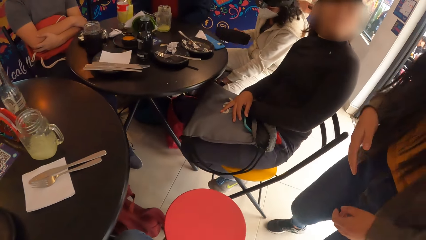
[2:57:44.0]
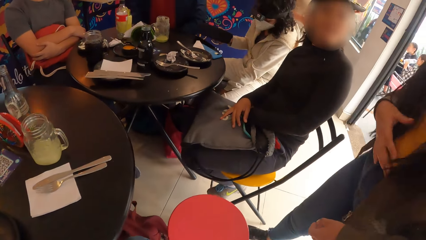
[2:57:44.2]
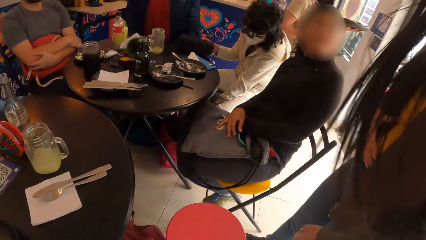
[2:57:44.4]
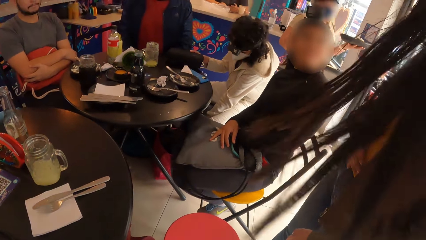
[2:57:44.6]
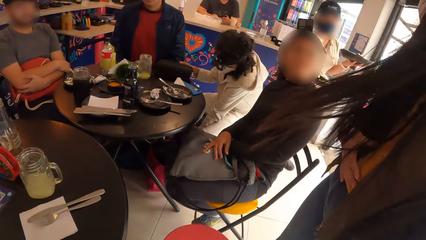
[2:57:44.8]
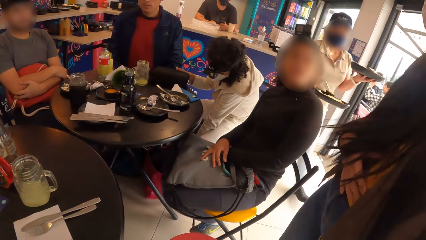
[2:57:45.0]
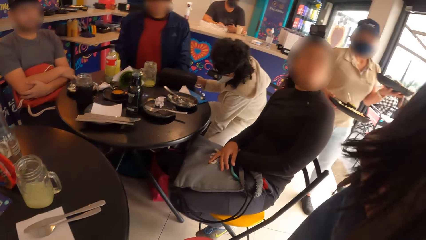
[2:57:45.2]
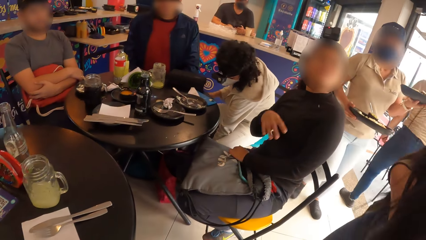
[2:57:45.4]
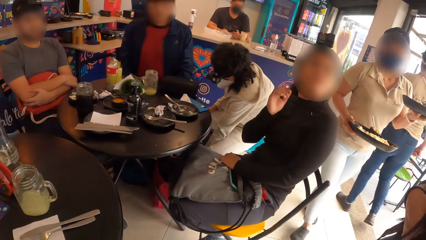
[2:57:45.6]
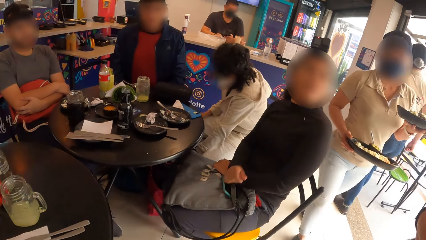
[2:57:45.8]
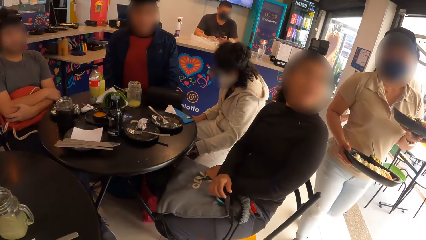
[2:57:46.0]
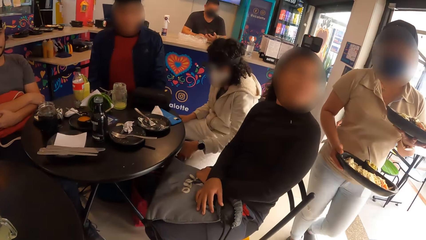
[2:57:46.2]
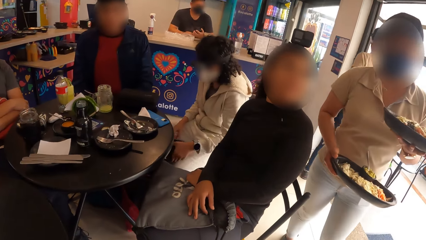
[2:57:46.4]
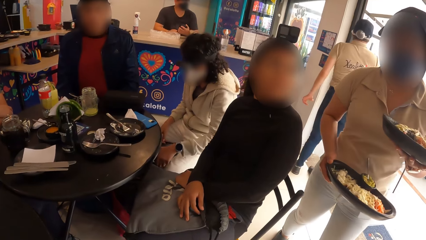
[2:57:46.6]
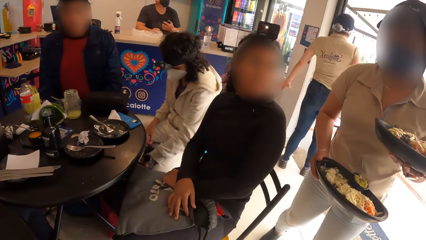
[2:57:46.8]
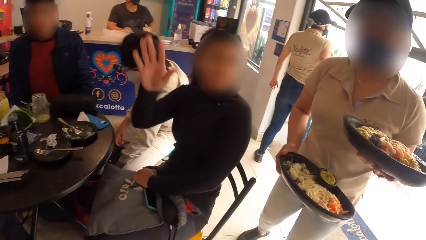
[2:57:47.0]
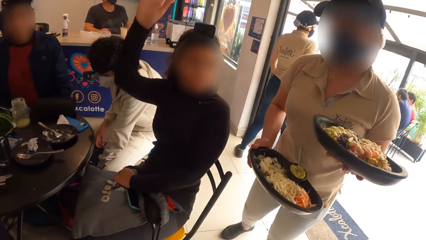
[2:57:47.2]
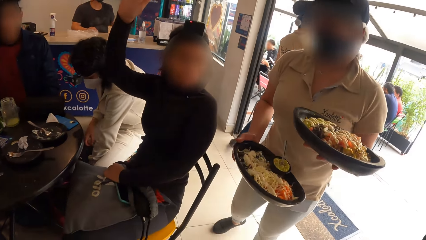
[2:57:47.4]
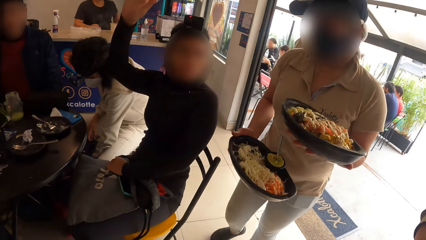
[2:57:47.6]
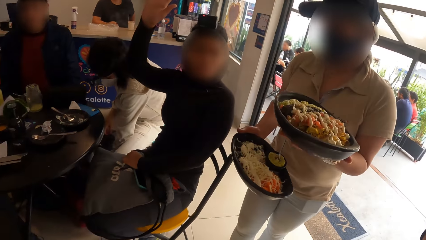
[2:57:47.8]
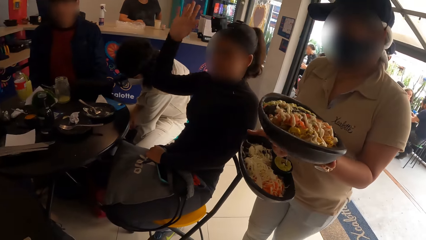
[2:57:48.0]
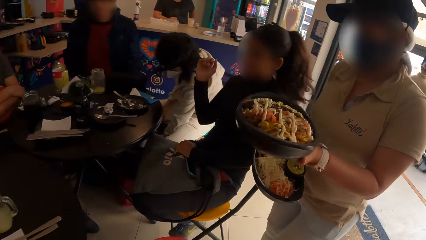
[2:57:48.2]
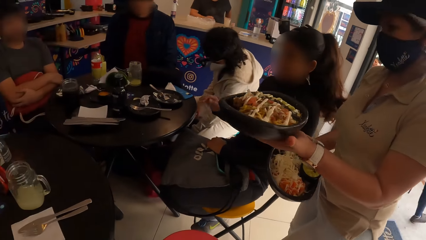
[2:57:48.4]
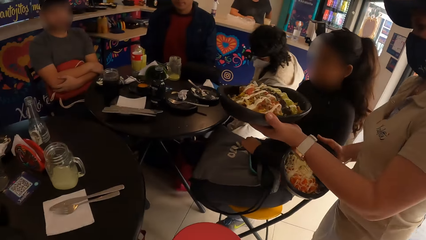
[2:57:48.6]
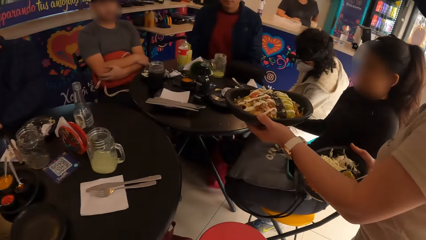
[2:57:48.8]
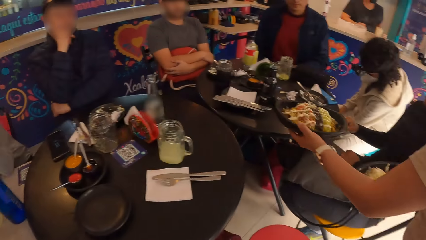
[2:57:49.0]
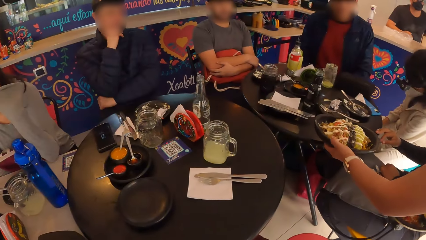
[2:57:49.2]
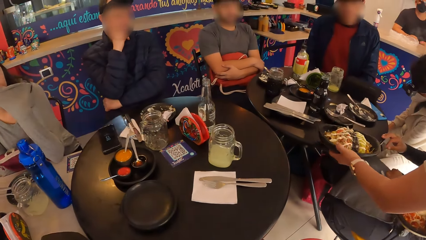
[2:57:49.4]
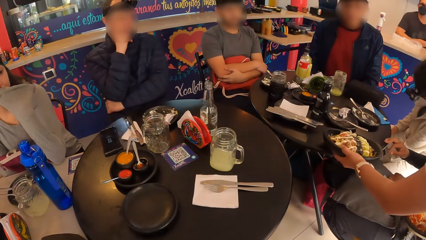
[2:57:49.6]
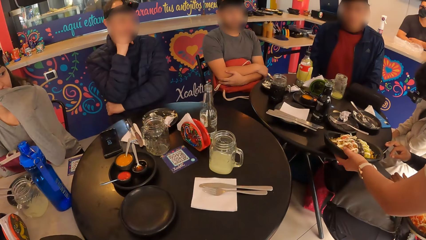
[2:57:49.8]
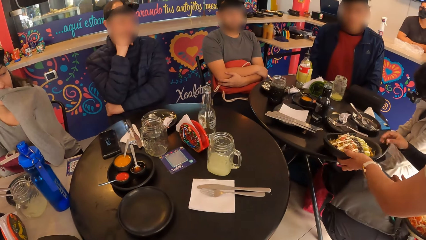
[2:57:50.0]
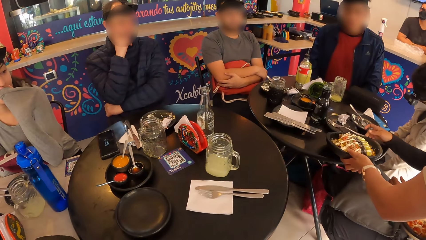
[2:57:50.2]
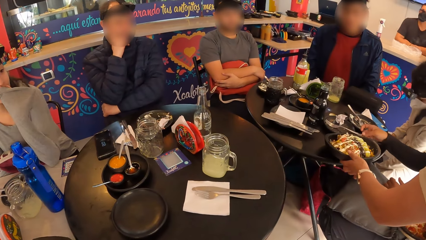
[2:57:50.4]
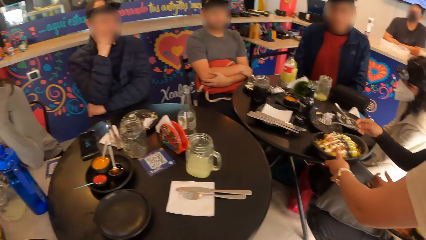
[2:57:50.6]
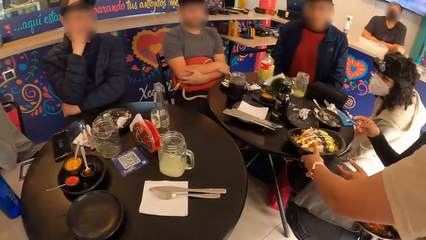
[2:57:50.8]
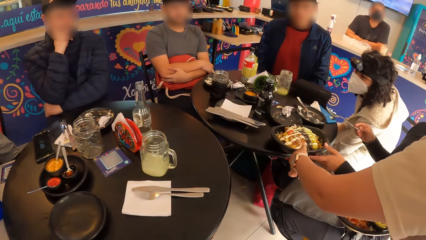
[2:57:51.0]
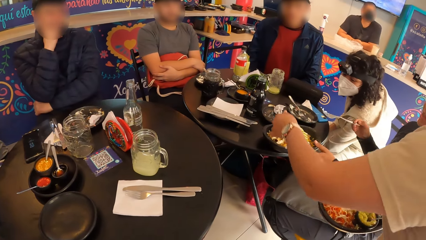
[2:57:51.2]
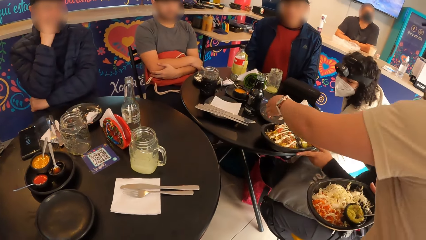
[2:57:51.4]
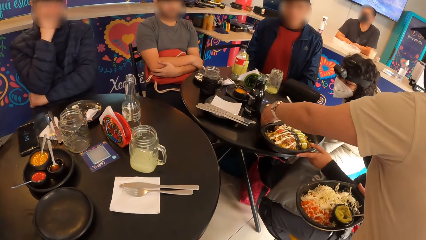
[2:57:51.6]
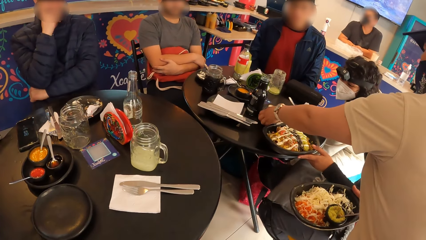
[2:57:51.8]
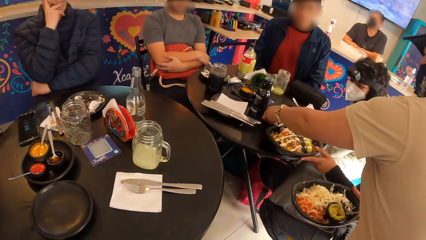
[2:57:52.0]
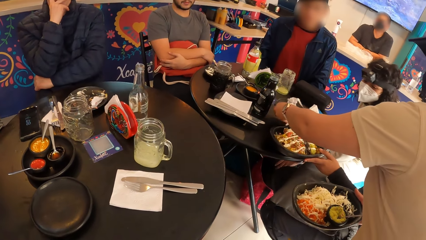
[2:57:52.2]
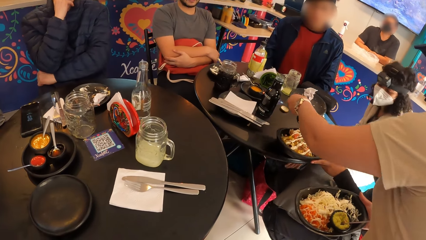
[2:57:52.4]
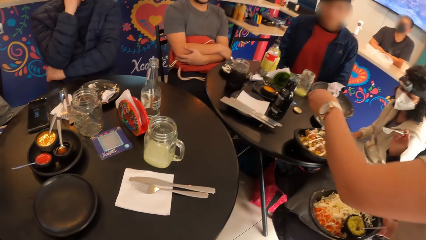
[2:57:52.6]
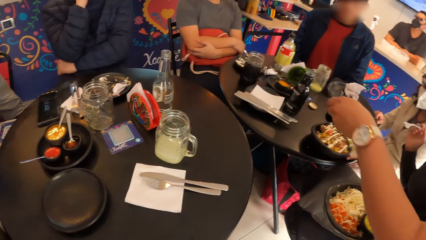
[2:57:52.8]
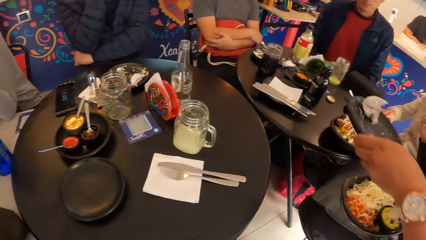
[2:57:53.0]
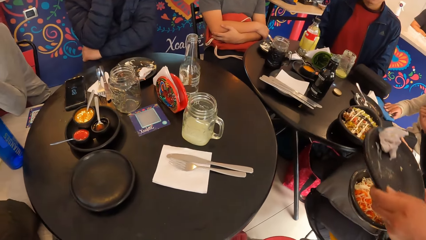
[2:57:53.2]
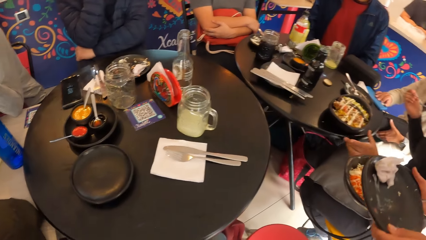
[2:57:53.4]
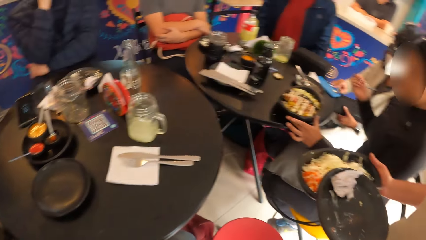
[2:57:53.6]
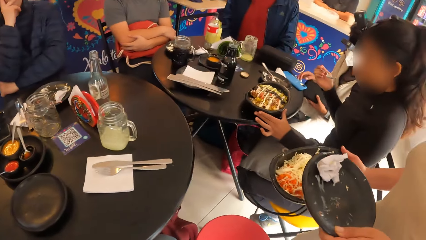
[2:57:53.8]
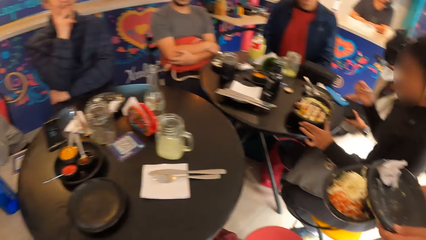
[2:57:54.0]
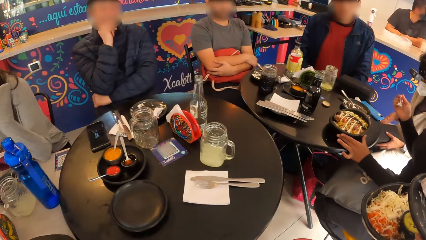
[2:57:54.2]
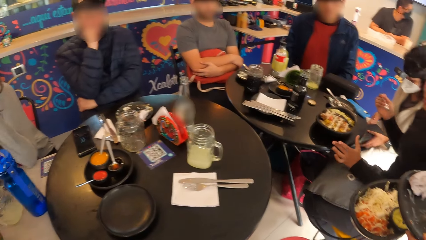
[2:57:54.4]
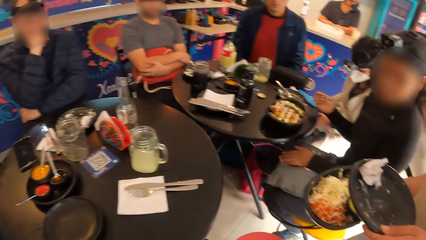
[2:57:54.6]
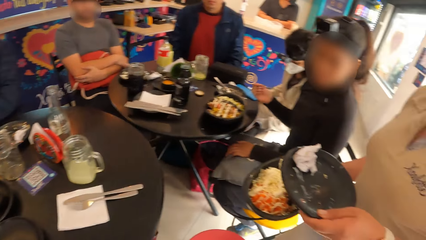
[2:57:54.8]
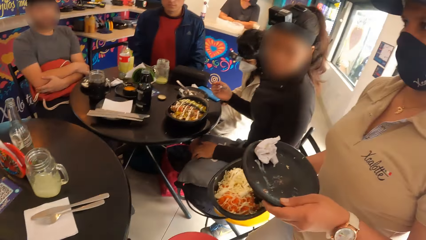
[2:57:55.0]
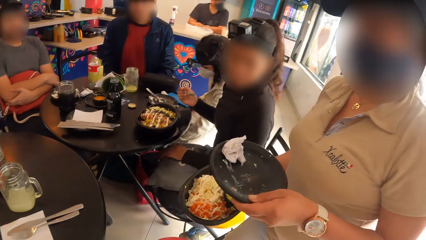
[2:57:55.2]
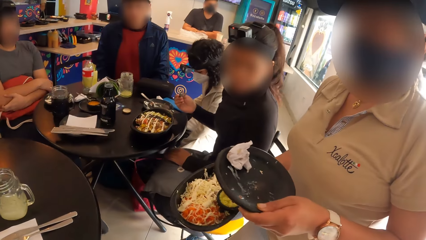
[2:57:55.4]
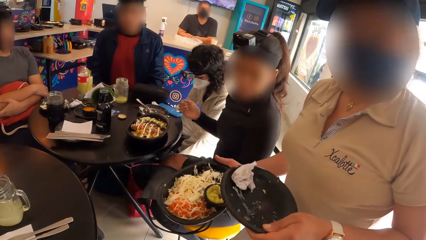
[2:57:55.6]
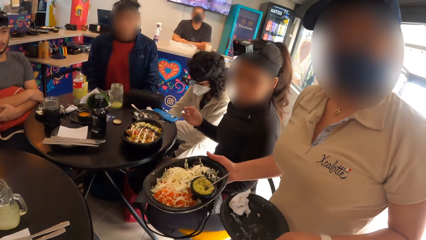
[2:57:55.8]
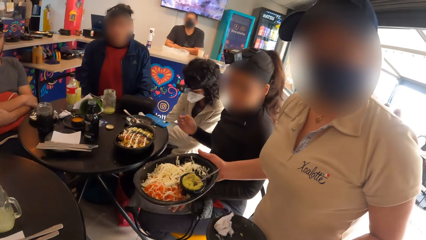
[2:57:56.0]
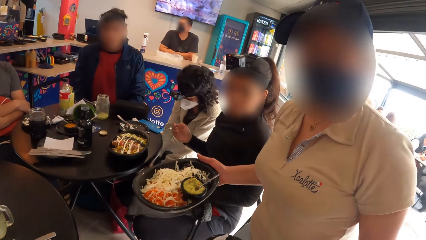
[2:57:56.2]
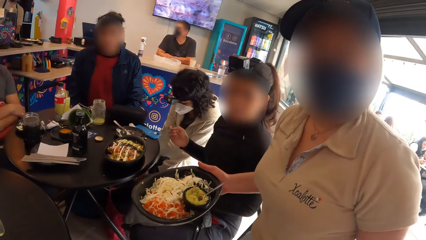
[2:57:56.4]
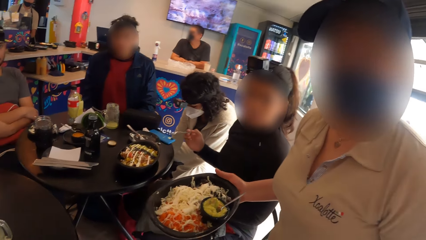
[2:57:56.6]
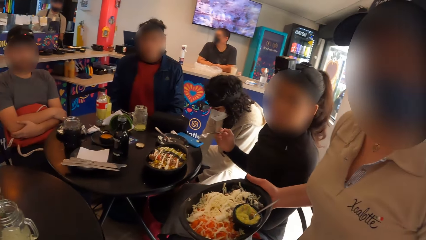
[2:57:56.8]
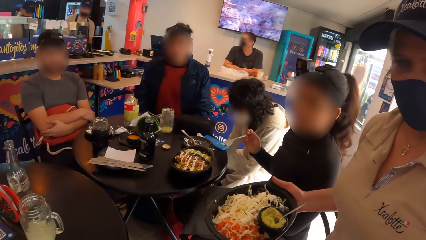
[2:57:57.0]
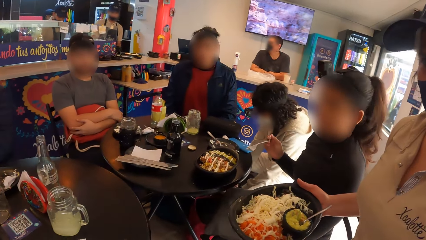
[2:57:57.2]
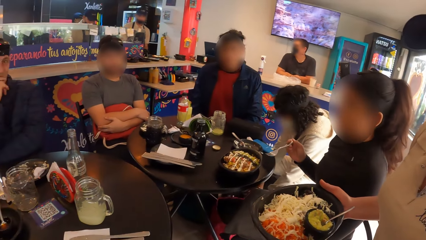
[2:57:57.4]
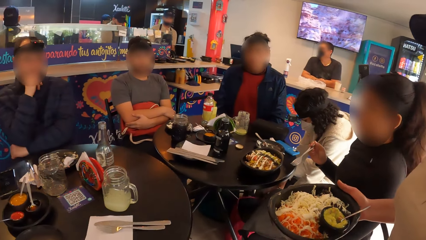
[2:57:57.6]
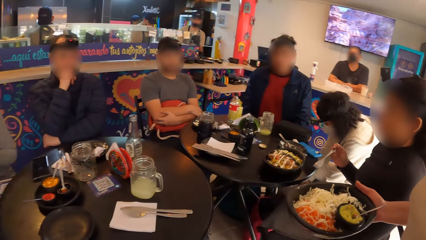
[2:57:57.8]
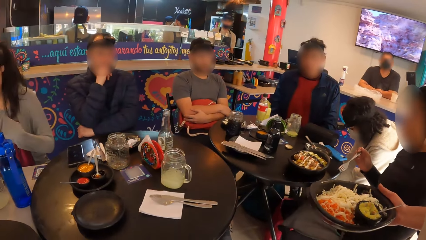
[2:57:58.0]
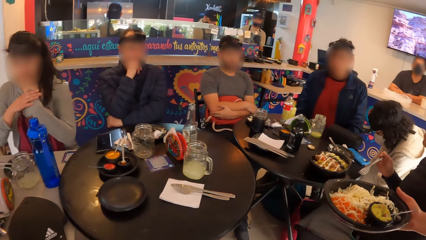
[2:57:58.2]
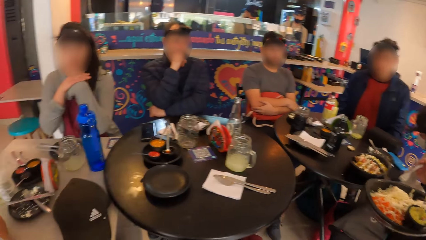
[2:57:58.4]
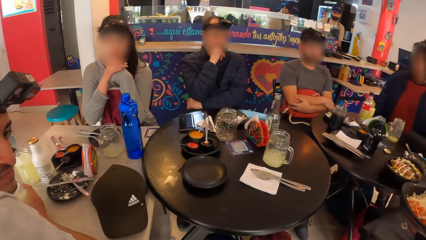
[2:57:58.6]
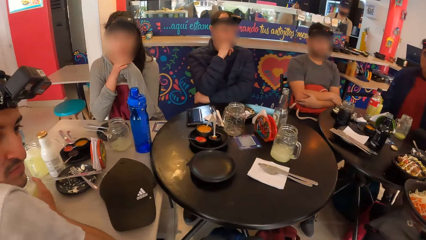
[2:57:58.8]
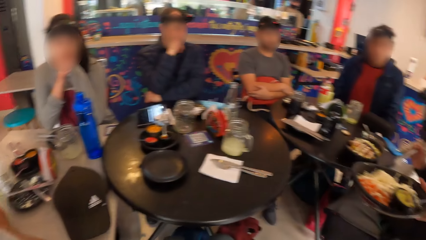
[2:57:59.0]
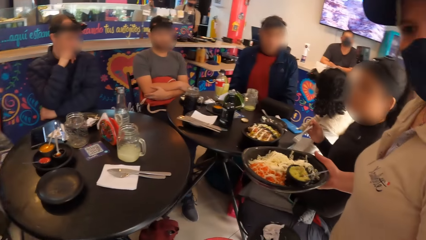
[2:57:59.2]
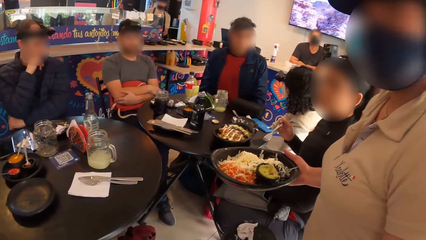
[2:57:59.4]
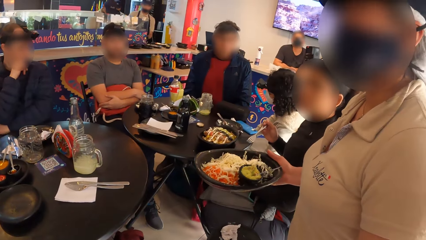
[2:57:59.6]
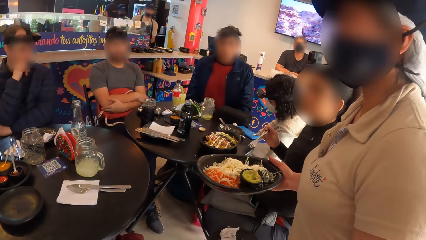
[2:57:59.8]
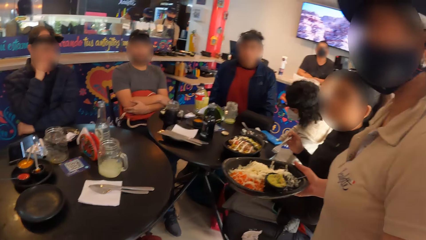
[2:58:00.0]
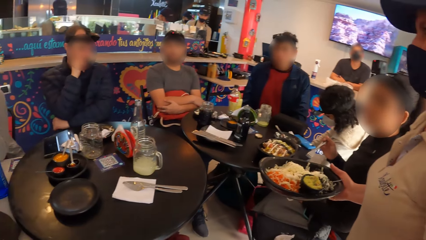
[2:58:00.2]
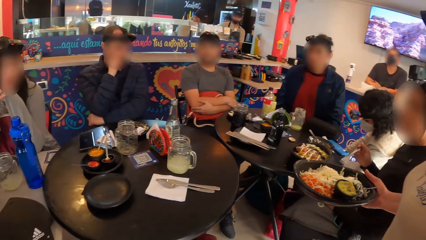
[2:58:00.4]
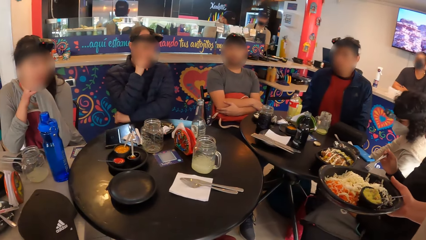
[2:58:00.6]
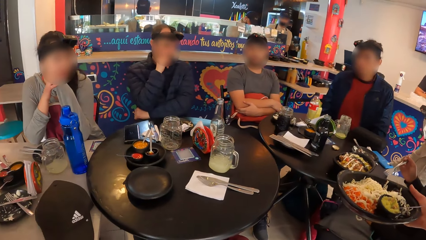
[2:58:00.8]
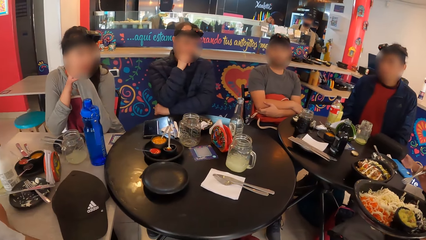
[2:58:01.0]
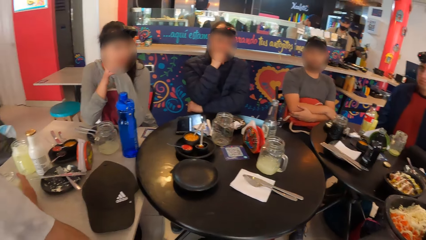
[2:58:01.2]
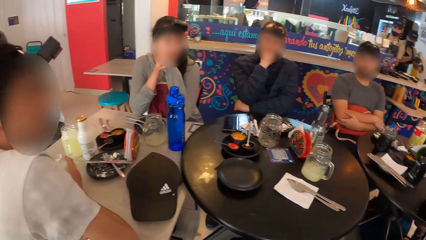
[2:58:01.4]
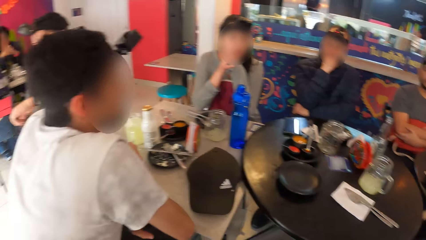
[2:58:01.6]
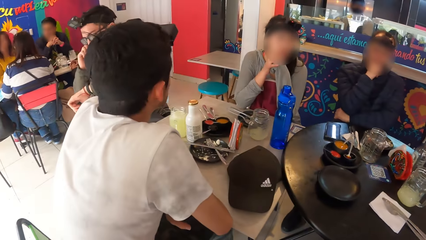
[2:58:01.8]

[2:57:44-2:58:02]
The camera wearer looks around a restaurant. A lady lifts up her hand. A waiter places a plate of rice on the table with her left hand. The lady picks up a fork from the plate on the table with her right hand. The waiter picks up the plate on the table with her left hand. The lady adjusts the plate on the table. The camera wearer interacts with the waiter. They look around the restaurant.
